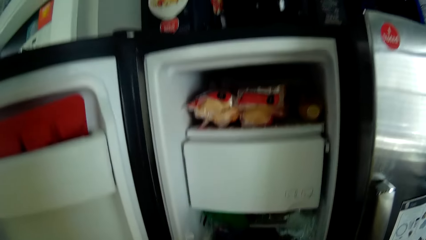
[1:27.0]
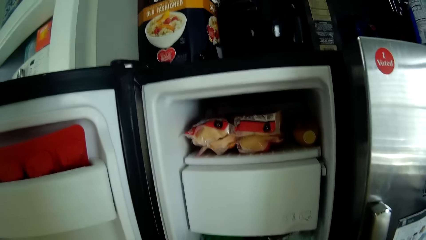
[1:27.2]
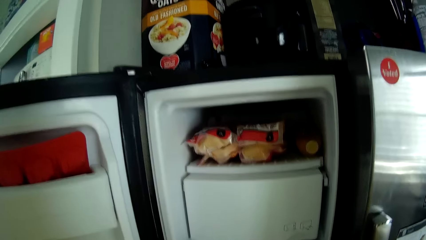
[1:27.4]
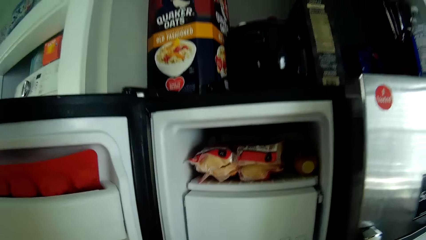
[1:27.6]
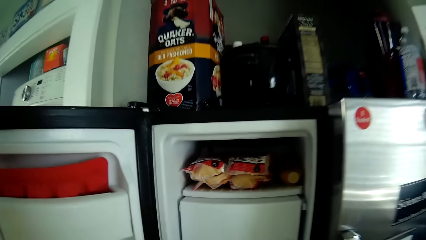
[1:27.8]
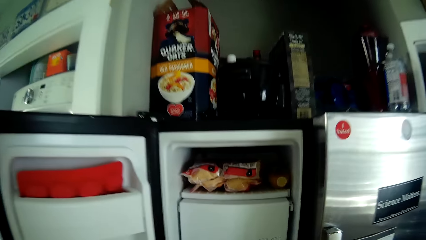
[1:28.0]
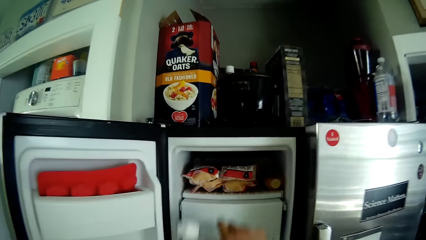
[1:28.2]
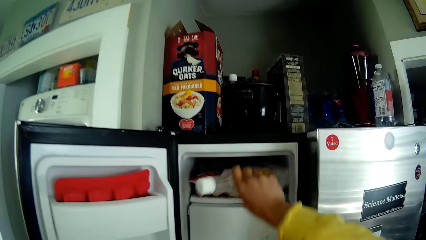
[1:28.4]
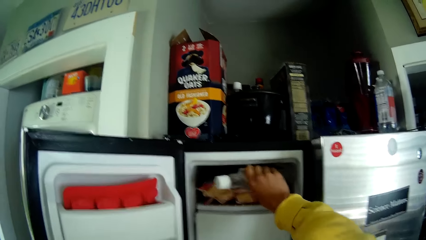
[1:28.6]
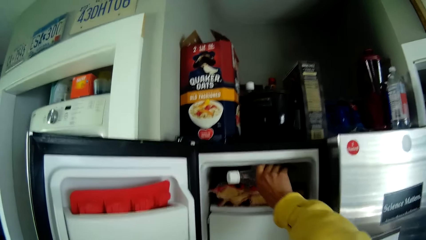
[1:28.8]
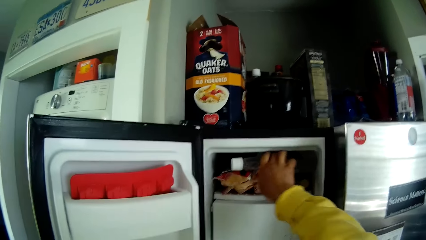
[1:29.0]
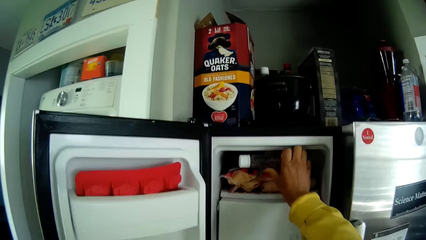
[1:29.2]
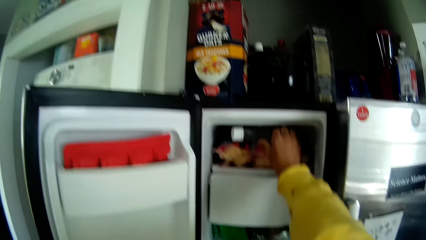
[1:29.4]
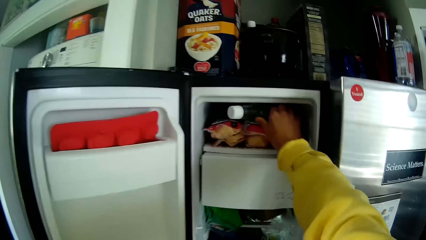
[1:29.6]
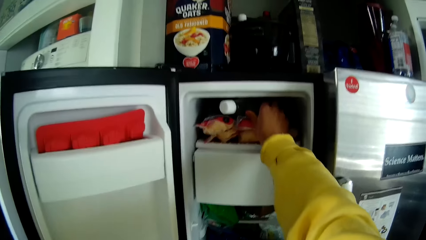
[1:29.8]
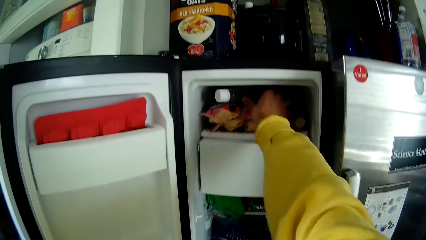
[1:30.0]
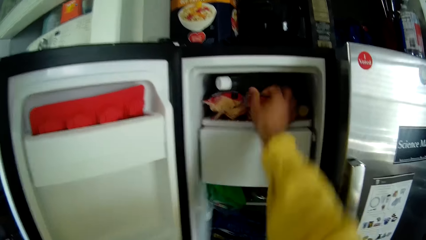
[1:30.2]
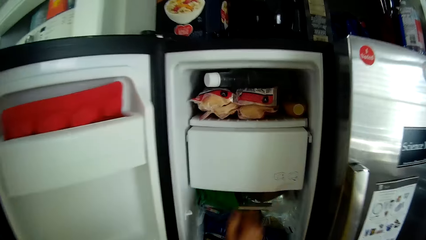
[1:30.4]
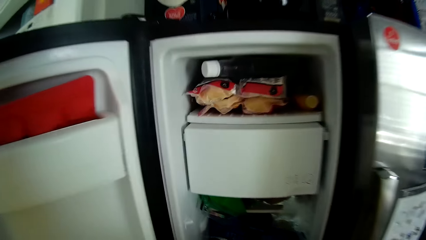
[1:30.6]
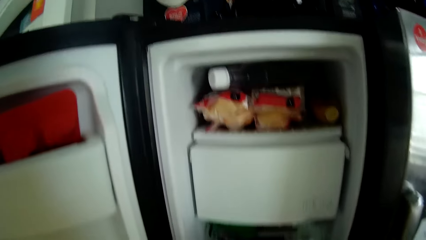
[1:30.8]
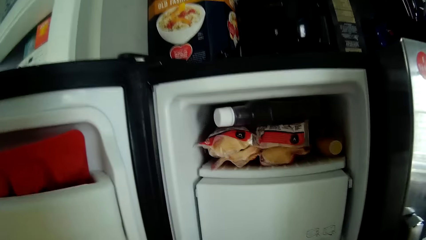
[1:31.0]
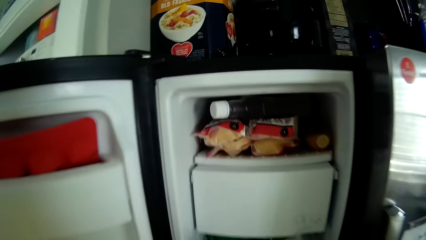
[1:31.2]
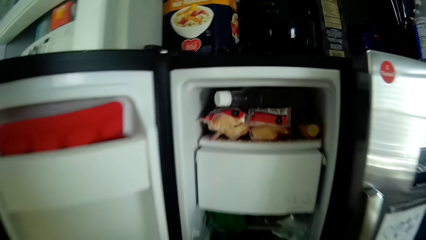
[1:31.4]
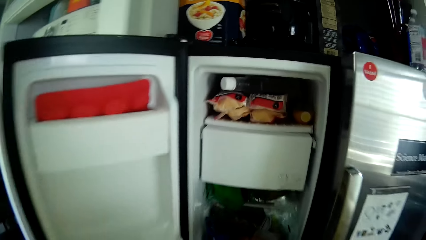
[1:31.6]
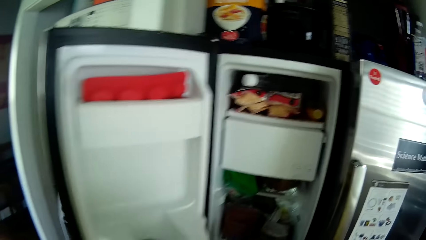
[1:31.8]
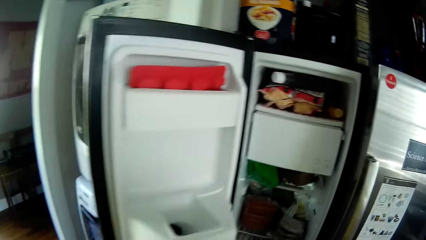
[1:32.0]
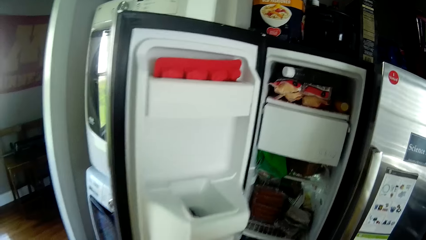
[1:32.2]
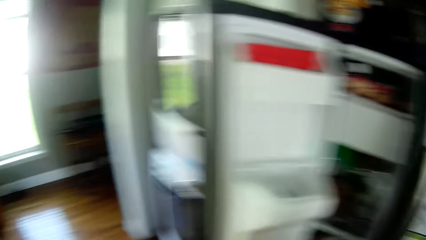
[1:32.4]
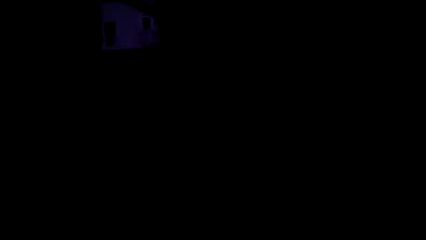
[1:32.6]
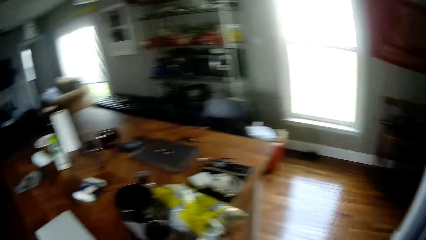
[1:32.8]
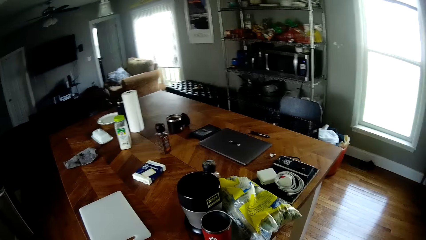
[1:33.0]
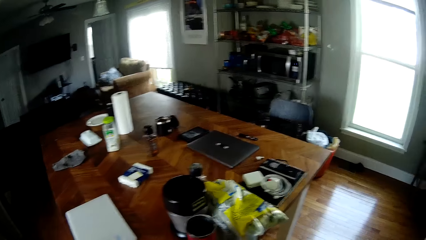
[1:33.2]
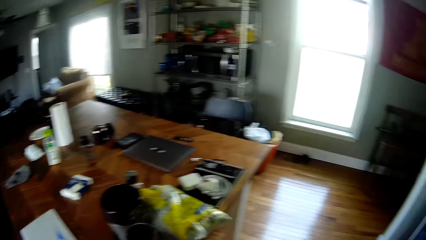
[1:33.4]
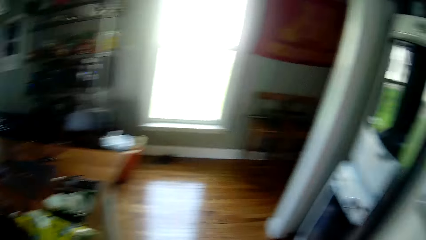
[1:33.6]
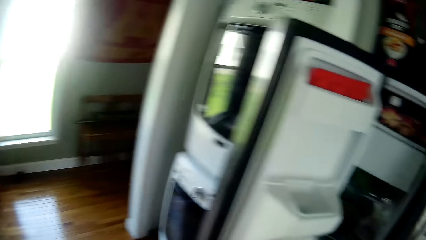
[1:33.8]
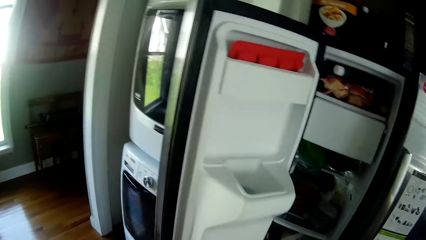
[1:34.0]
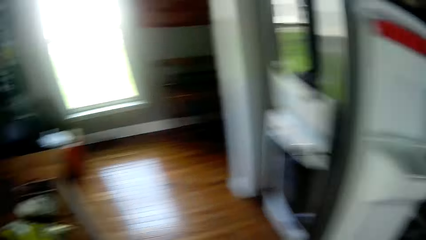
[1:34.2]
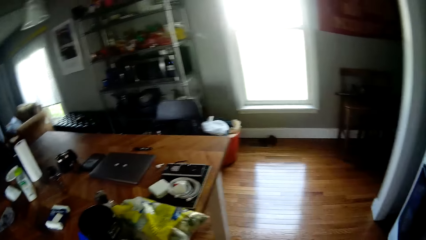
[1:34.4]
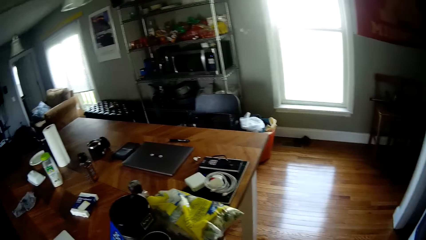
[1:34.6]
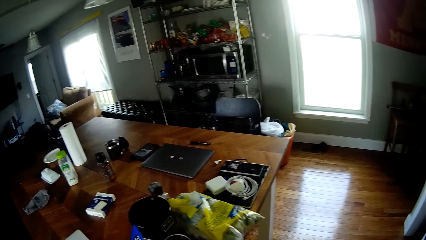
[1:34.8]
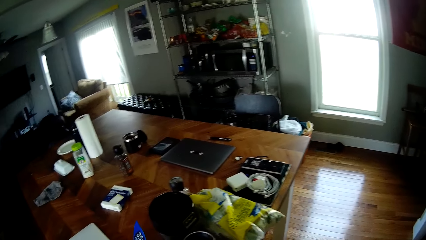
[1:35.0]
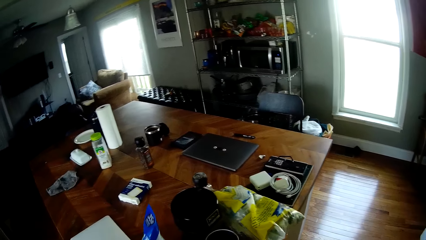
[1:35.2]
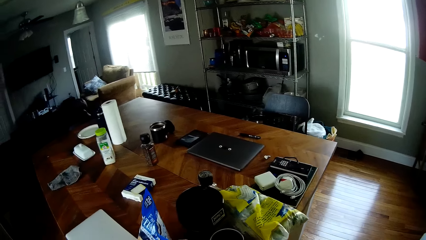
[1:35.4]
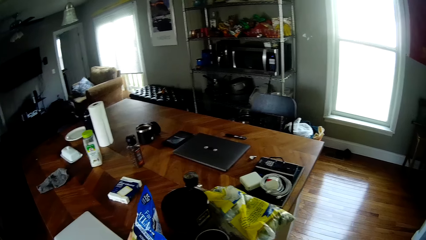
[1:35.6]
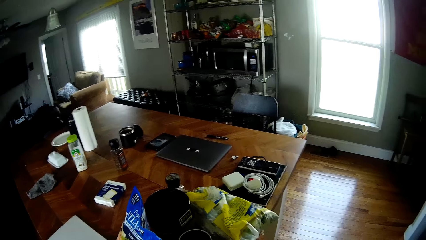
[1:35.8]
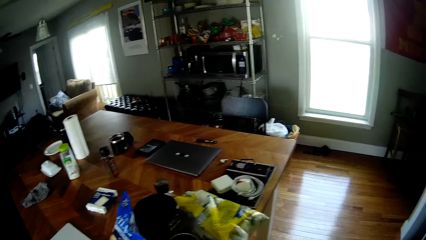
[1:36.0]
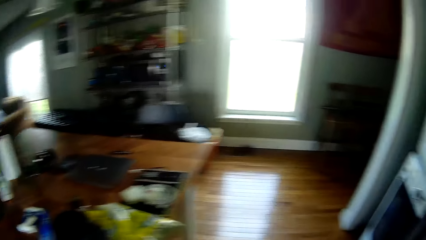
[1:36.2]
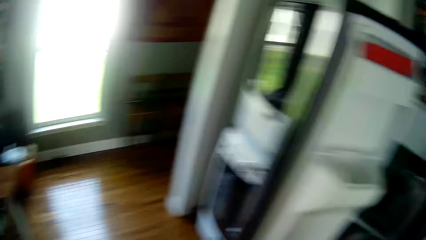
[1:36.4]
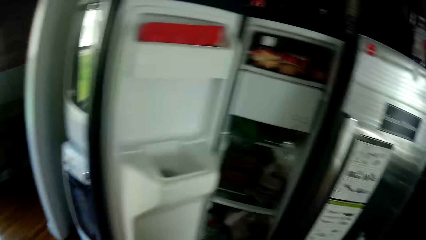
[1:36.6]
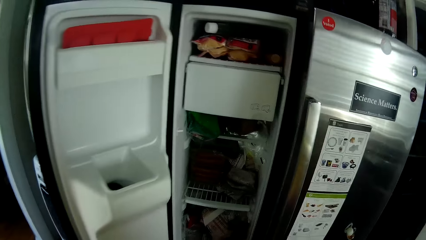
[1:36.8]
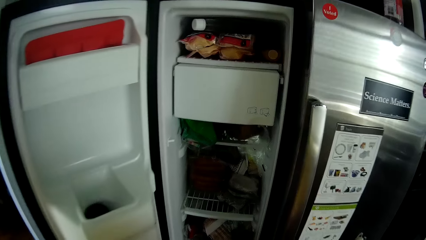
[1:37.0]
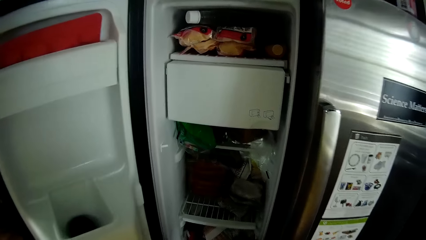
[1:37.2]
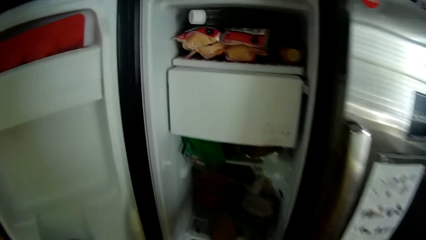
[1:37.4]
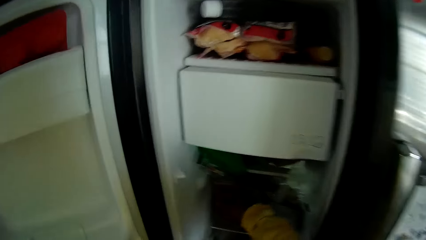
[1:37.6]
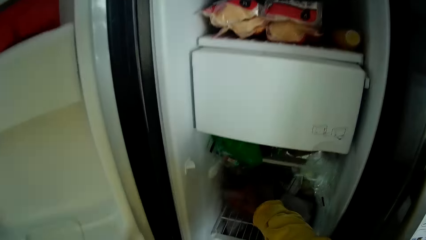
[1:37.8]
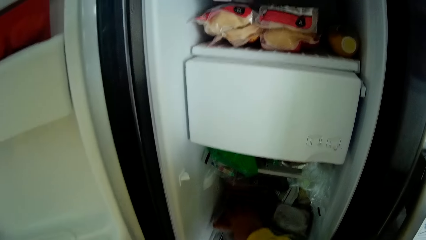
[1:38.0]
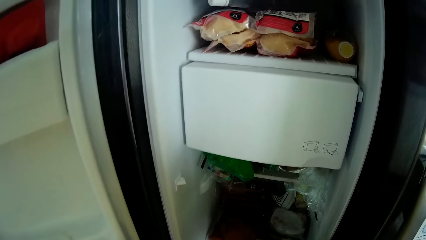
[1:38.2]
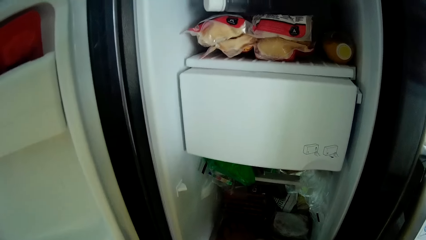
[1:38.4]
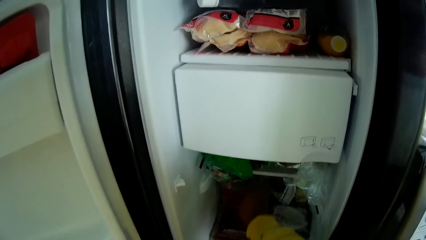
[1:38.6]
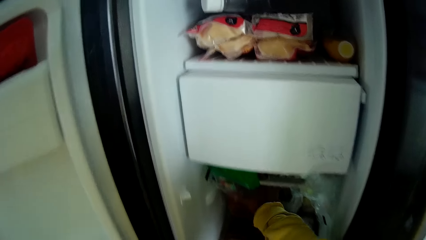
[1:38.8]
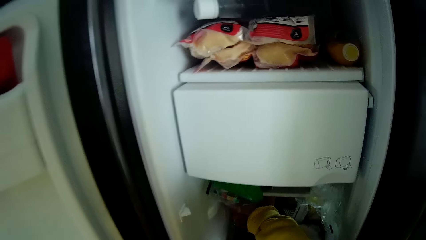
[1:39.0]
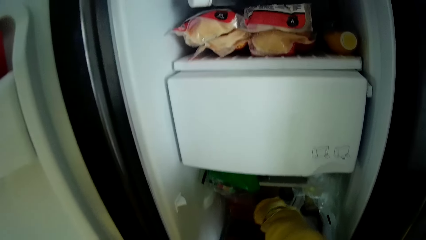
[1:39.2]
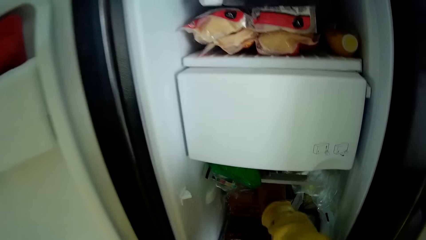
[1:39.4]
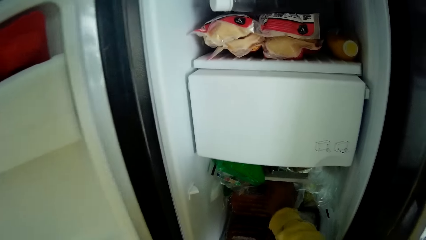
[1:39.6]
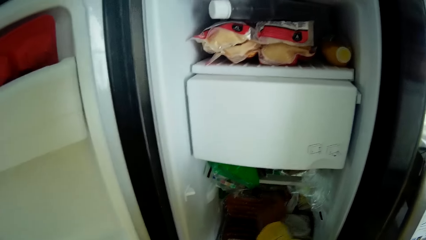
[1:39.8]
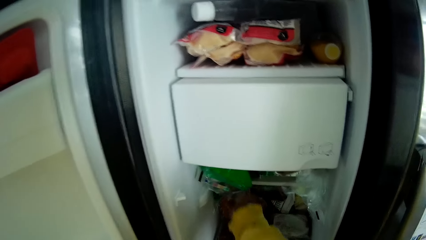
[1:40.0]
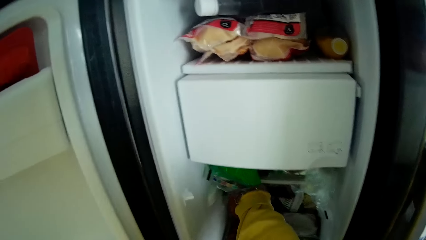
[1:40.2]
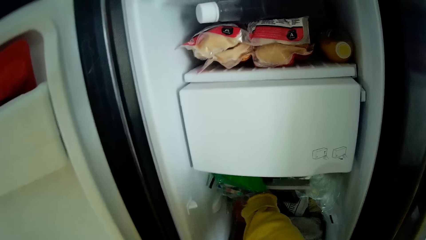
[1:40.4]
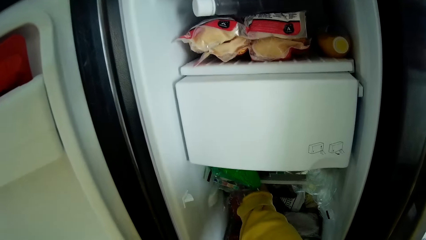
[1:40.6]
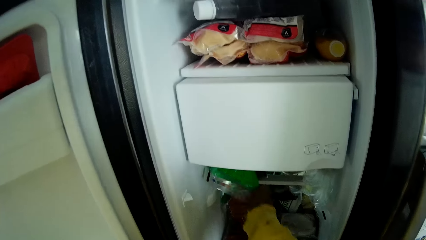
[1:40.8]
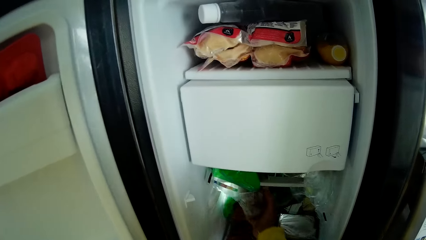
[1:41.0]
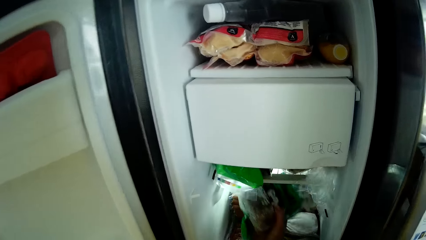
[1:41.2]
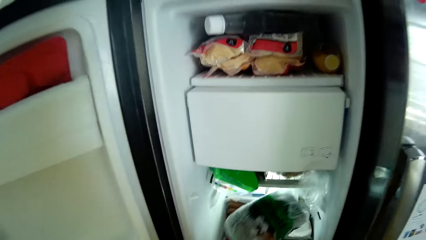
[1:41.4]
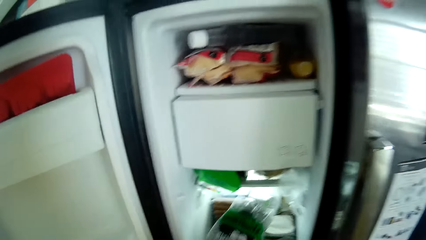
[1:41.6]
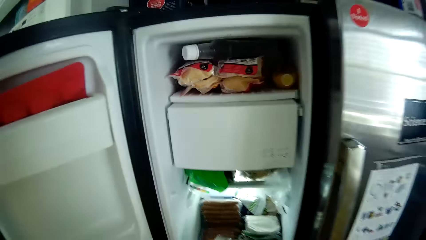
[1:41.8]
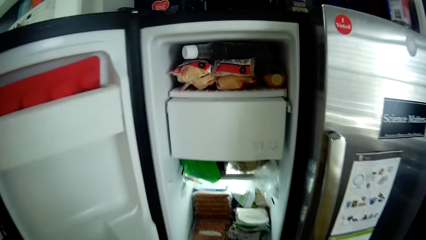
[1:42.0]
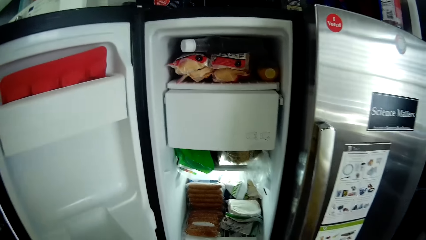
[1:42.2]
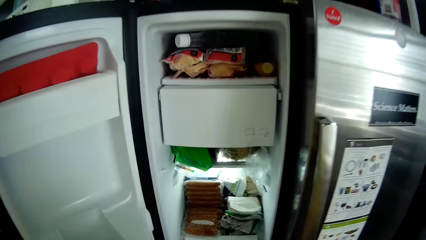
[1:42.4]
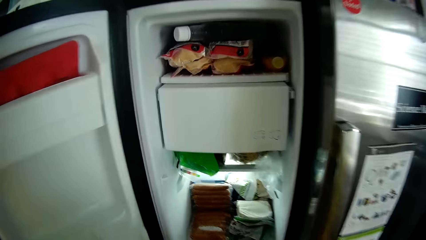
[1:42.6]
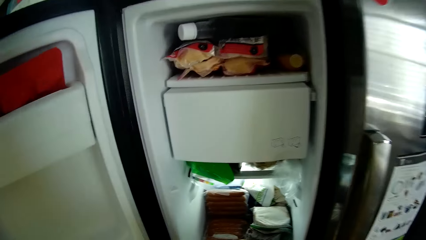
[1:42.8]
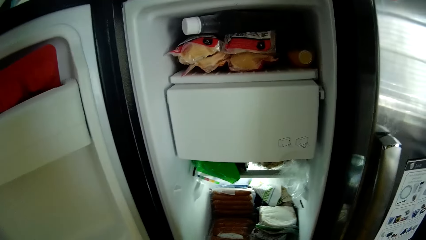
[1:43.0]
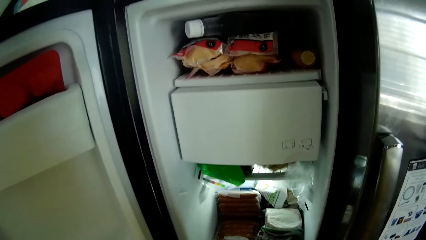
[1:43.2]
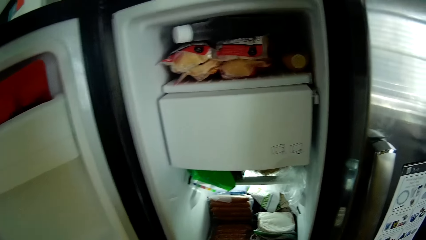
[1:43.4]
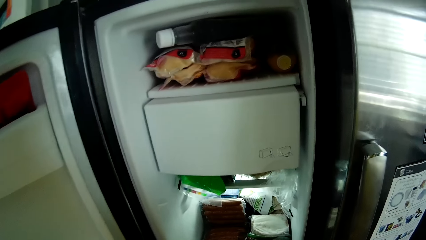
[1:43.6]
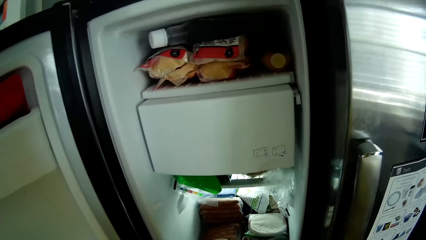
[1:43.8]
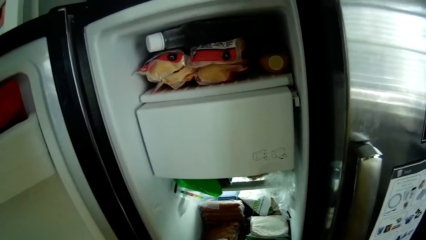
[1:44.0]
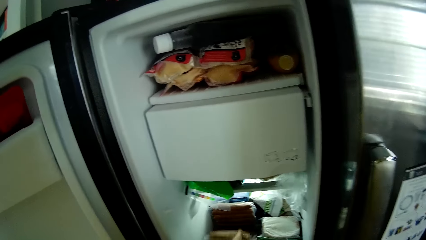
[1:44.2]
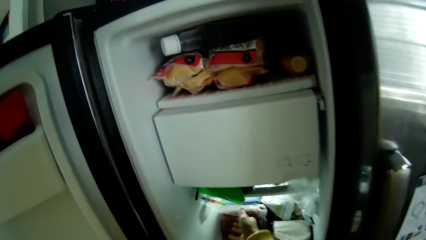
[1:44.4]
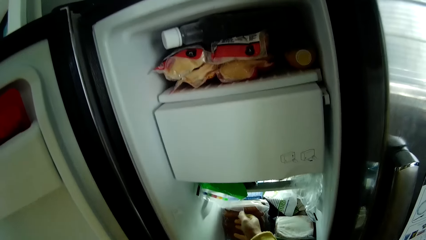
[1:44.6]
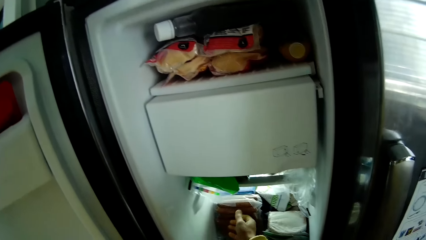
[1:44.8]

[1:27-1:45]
The camera wearer looks inside the fridge. She picks up a bottle of water from the refrigerator with her right hand. She looks at the fridge. She drops the bottle of water in the refrigerator with her right hand. She picks up a packet of salmon from the refrigerator with her right hand. She walks around, looks around. She drops the packet of salmon on the table with her left hand. She walks around. She touches stuff on the fridge. She picks up a loaf of bread from the refrigerator with her right hand. She looks inside the fridge. She picks up two packets of sausages from the refrigerator with her right hand.
